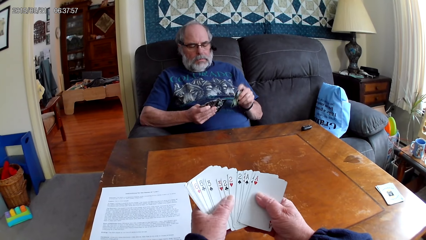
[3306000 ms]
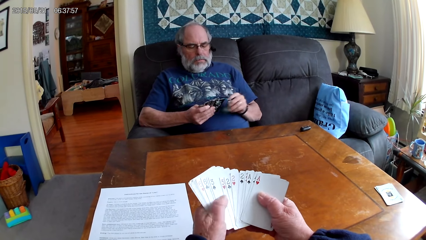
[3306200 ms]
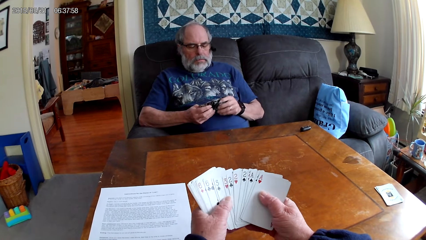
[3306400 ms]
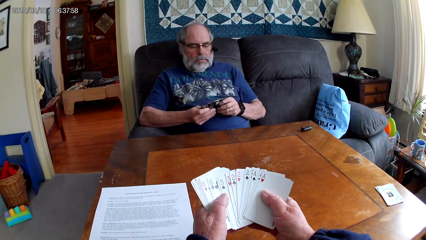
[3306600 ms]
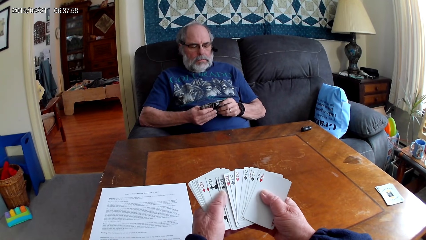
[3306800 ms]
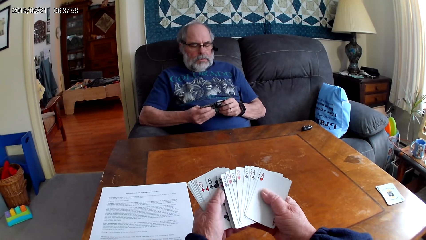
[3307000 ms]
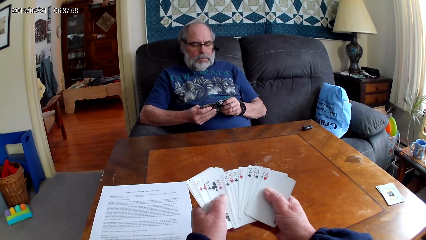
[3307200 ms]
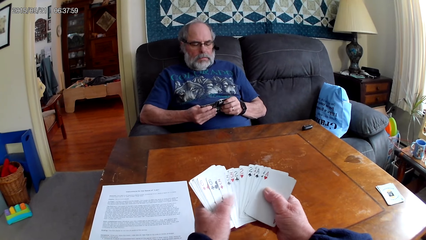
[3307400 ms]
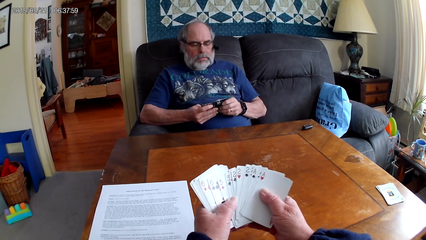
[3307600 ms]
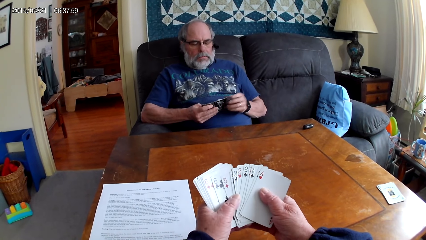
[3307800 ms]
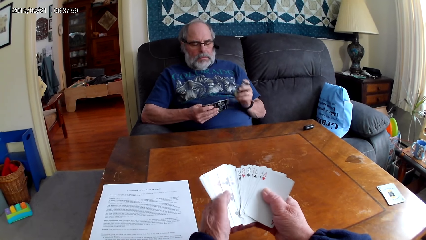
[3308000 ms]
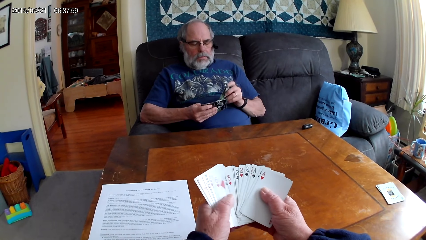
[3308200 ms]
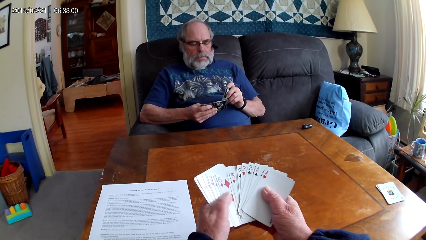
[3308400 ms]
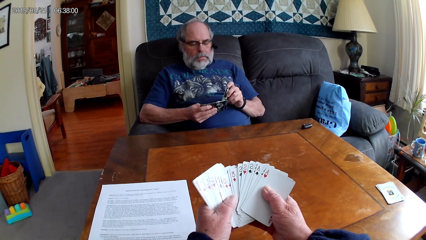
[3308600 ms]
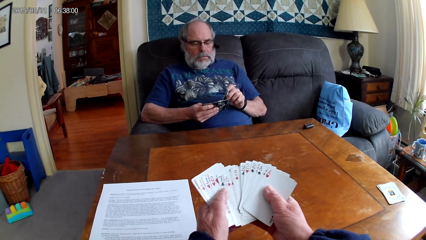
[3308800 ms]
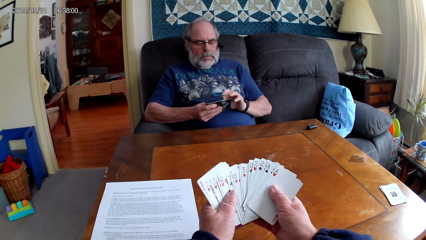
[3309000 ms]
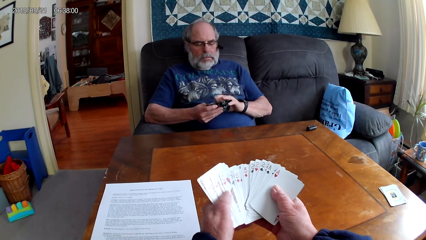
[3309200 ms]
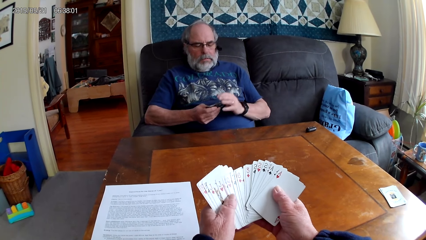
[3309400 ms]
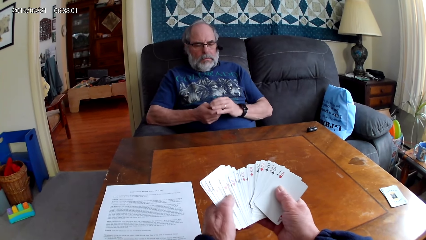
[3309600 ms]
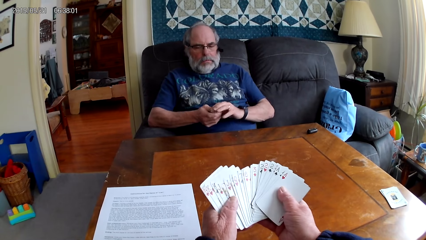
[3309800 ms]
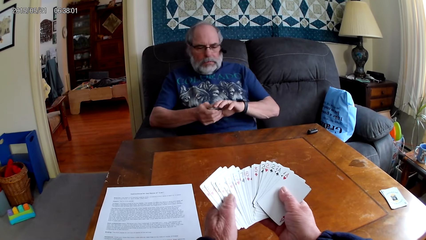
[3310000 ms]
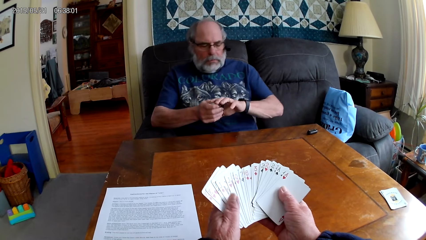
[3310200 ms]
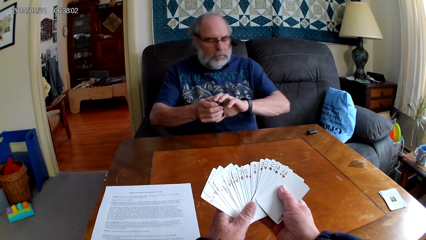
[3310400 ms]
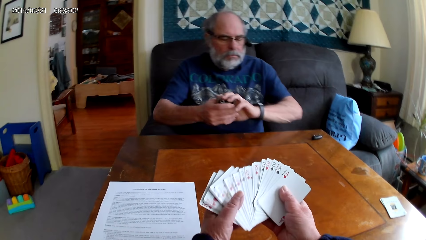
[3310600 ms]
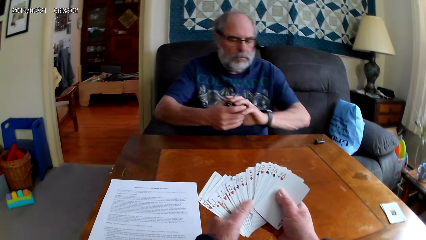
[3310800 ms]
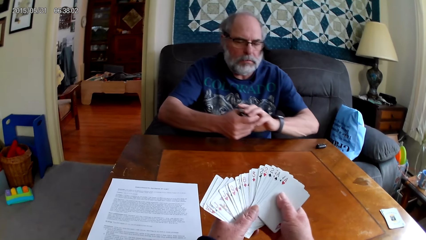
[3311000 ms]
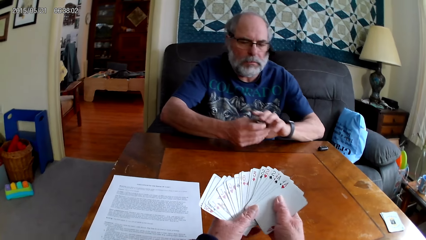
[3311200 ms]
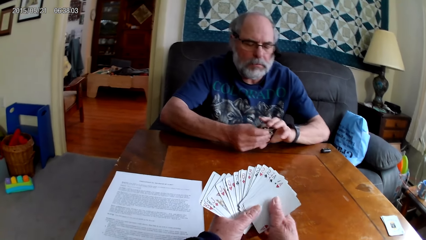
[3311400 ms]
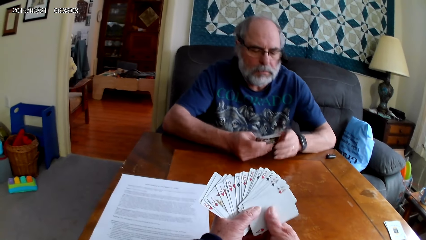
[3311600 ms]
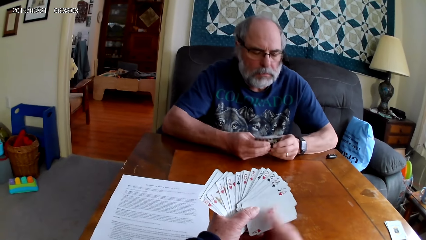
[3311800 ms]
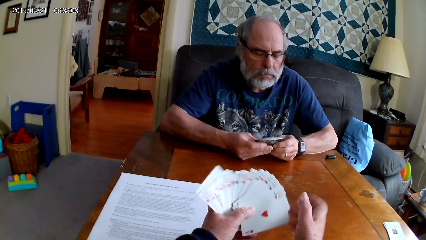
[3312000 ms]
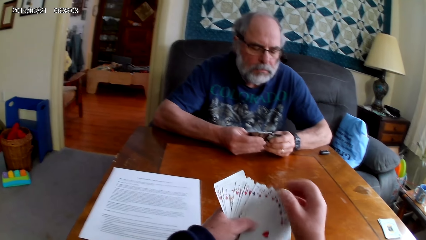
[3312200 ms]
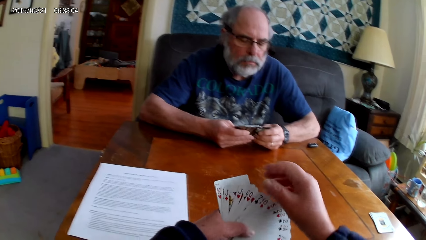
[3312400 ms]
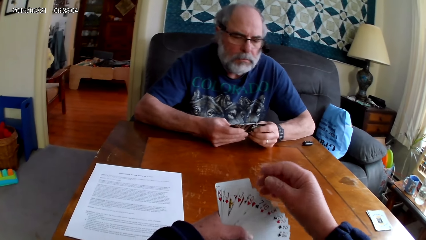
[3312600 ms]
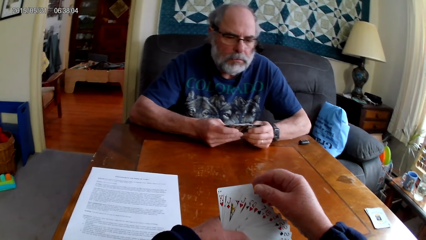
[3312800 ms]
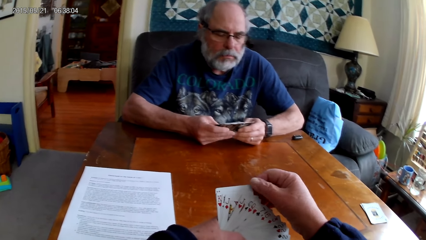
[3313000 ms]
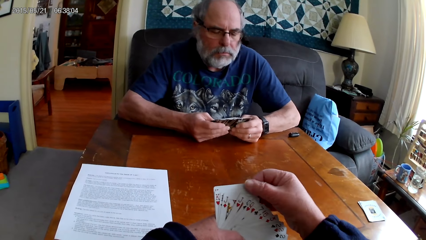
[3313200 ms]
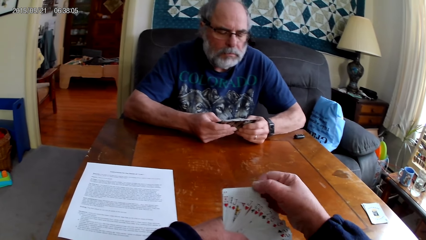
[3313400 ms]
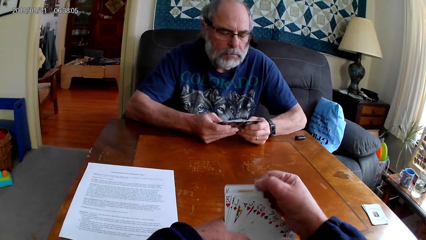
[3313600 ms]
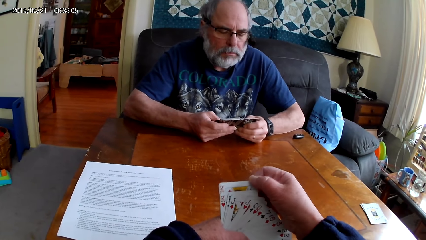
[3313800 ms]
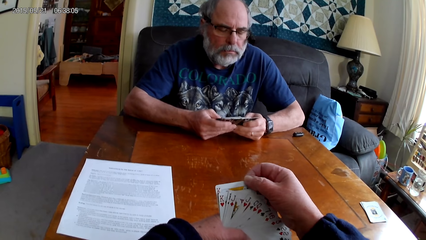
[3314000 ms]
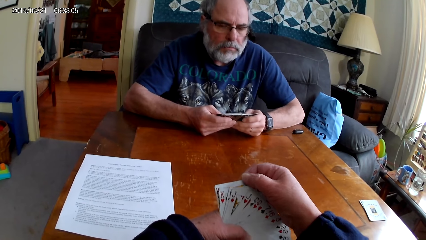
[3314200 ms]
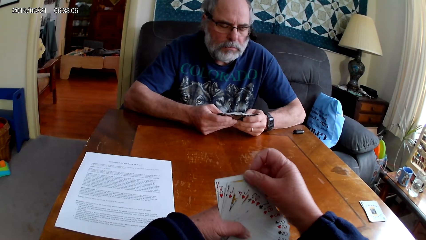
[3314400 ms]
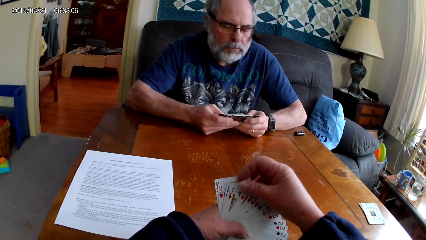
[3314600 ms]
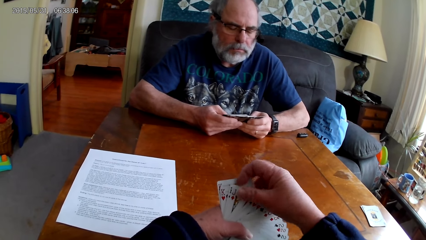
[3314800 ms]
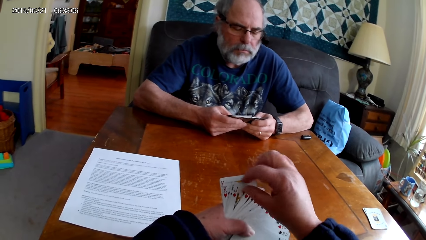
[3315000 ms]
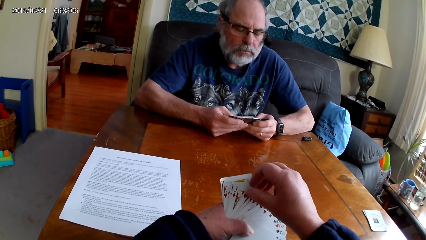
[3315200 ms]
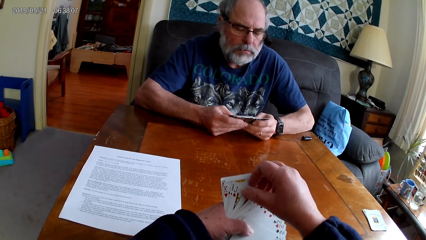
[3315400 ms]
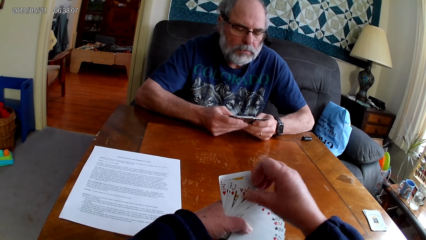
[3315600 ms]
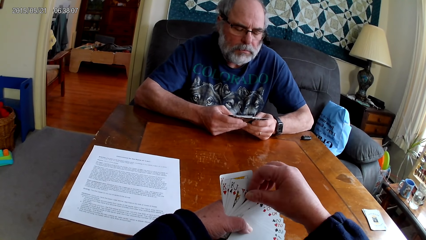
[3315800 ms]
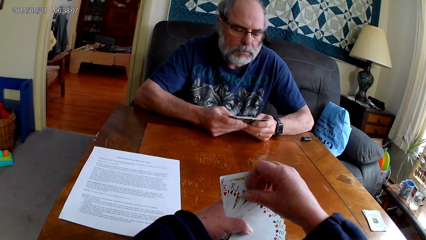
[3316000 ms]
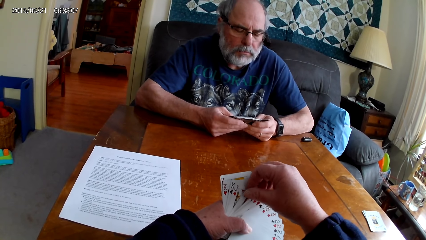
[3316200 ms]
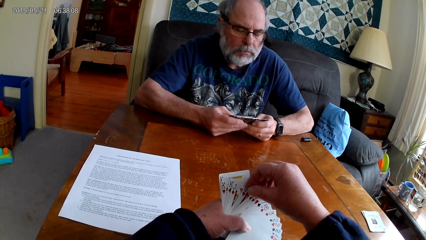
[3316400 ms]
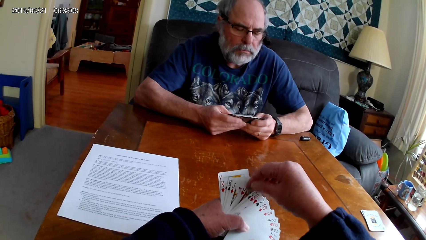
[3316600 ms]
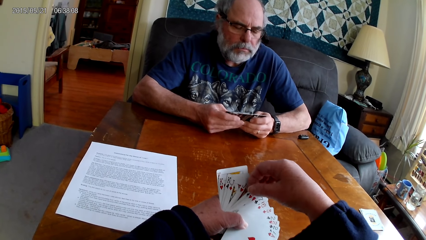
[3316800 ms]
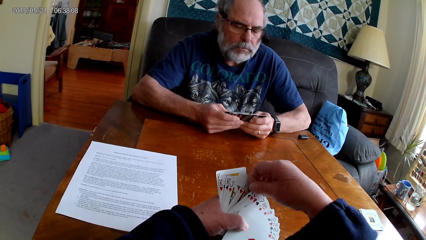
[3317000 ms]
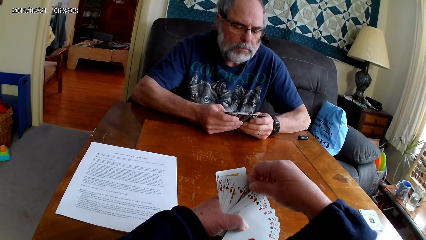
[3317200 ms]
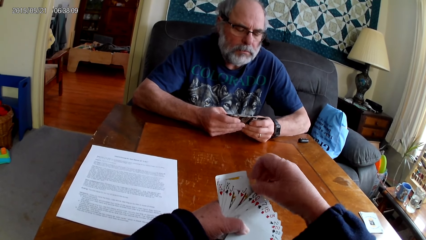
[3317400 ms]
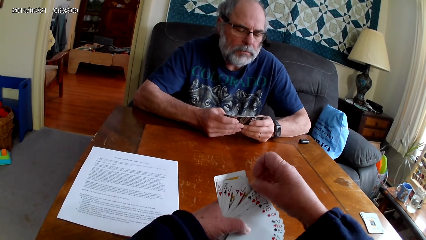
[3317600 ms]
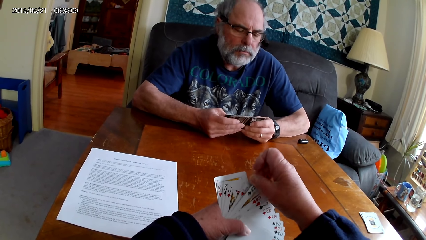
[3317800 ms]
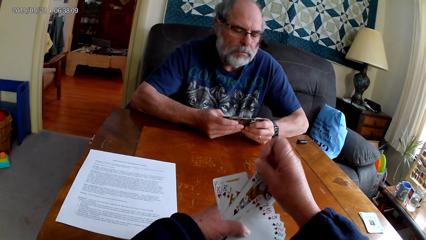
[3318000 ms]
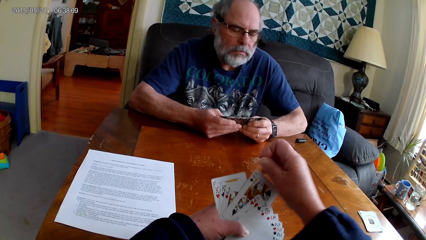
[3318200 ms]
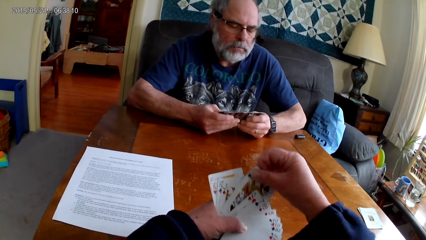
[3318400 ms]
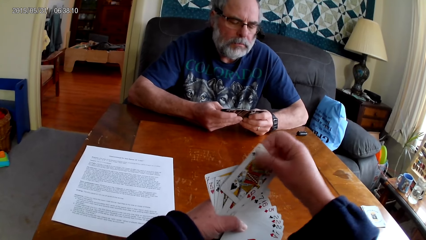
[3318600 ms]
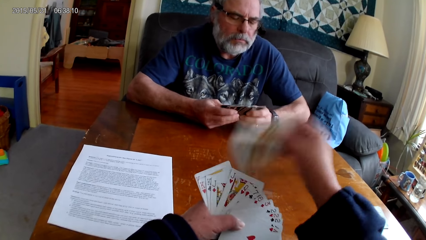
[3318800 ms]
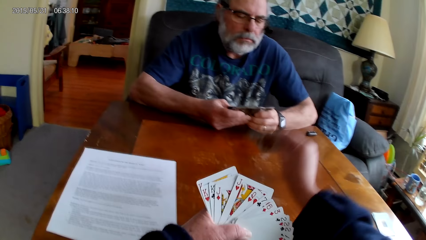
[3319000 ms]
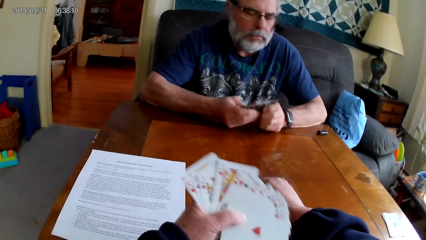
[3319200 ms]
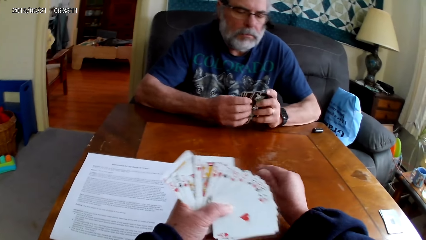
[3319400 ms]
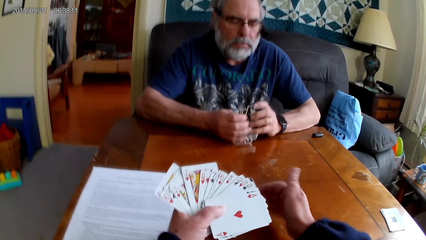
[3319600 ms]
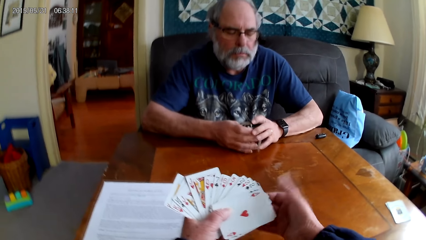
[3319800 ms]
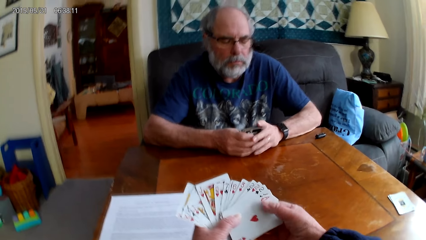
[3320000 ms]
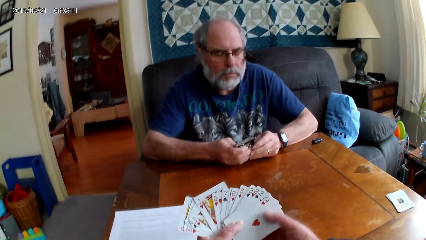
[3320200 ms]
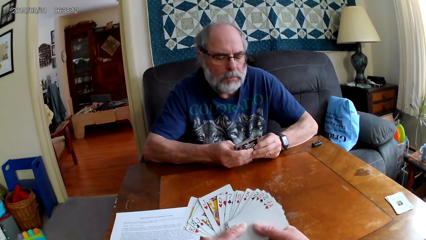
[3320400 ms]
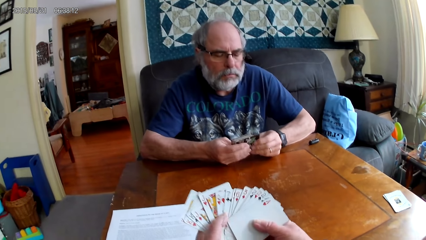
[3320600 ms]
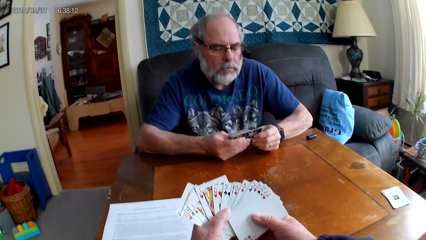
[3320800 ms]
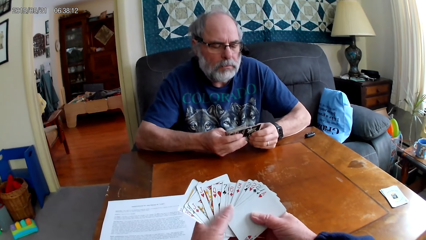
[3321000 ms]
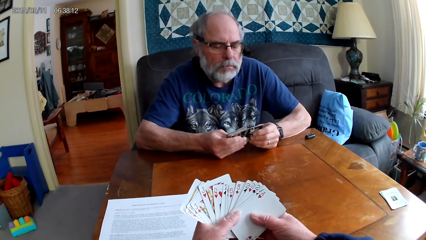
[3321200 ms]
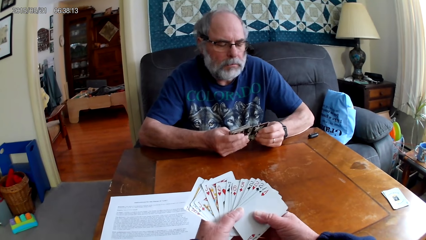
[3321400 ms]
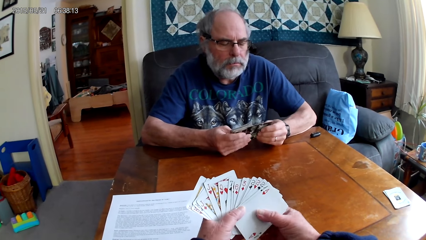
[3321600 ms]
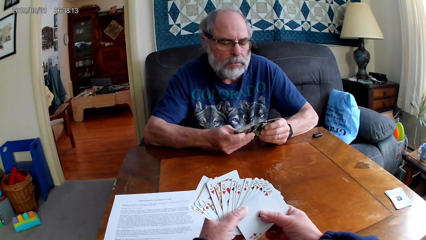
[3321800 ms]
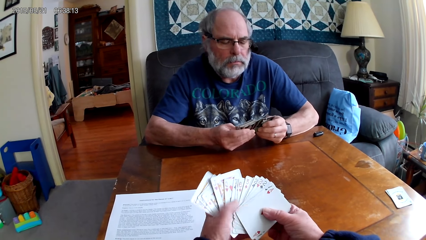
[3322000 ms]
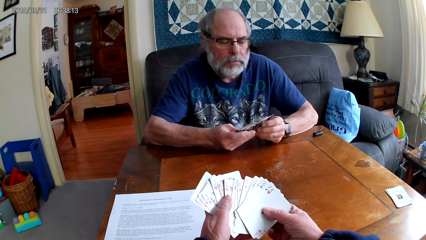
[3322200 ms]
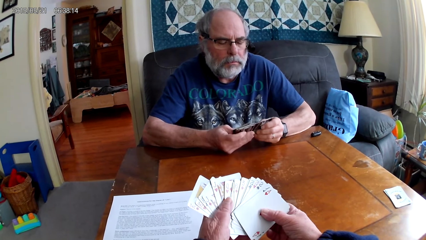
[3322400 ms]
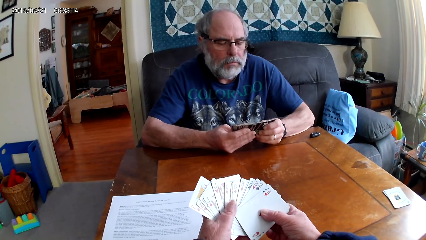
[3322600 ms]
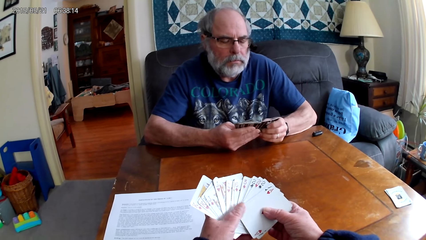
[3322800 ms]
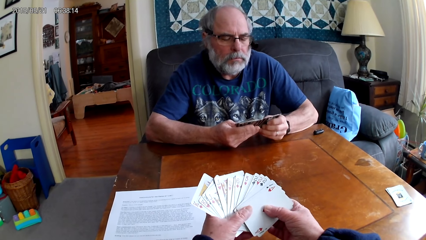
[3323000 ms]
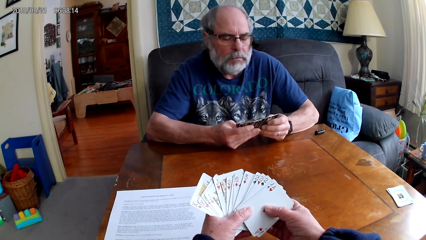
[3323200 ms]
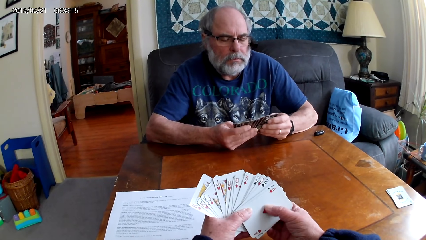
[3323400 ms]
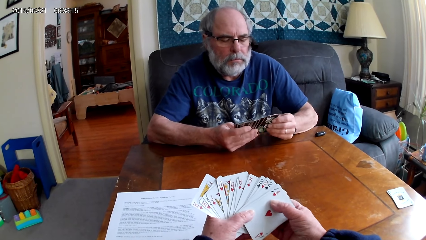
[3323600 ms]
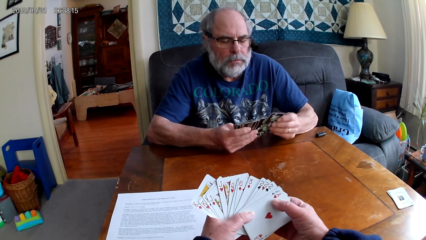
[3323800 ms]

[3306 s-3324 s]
A man inserts cards in other cards, spreads the cards, inserts cards in other cards, and gathers the cards together. The man leans forward, rests his arms on the table, and spreads the cards. The camera wearer picks up the cards. She puts the playing card on the table. The man taps the cards on the table. The man holds the playing cards with his hands. The camera wearer holds the playing cards with her hands. The man spreads the cards. The camera wearer spreads the cards.
